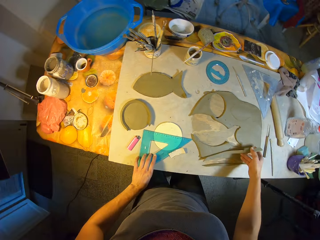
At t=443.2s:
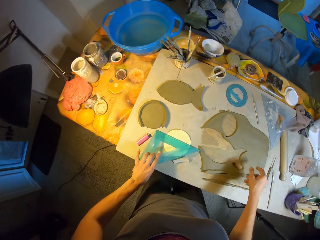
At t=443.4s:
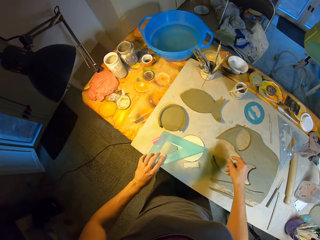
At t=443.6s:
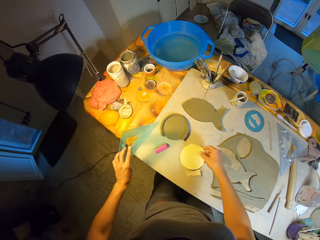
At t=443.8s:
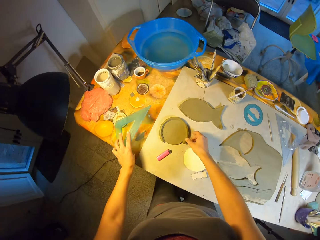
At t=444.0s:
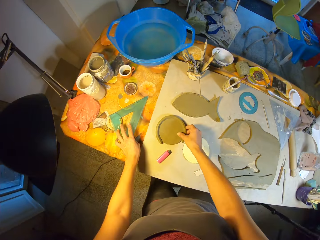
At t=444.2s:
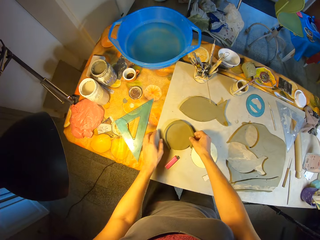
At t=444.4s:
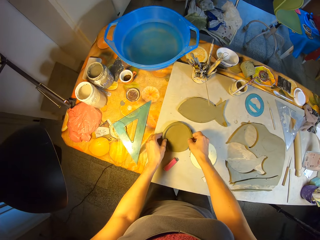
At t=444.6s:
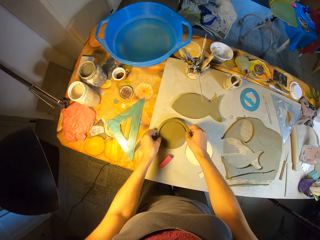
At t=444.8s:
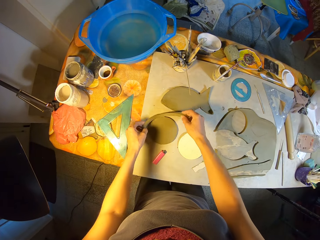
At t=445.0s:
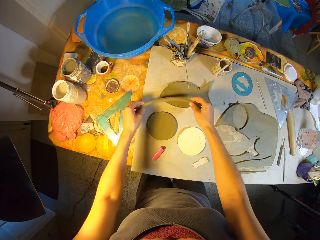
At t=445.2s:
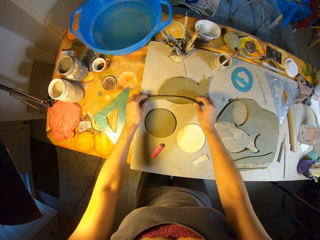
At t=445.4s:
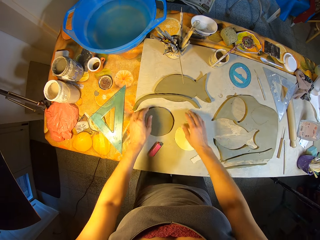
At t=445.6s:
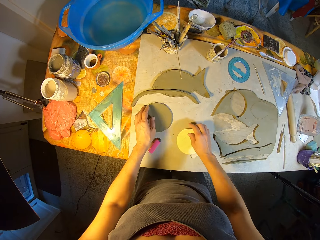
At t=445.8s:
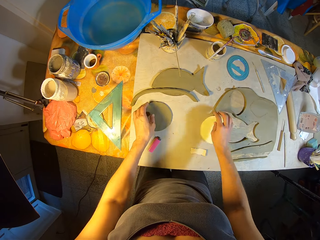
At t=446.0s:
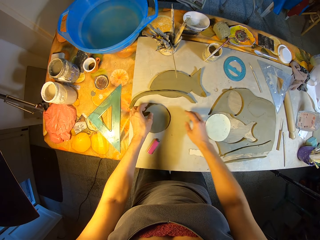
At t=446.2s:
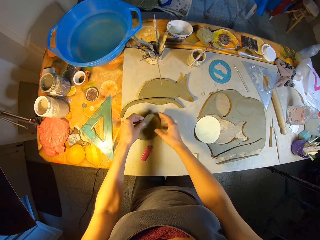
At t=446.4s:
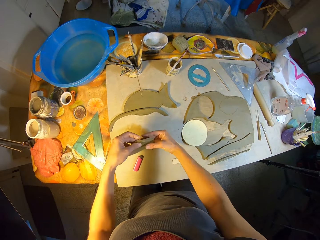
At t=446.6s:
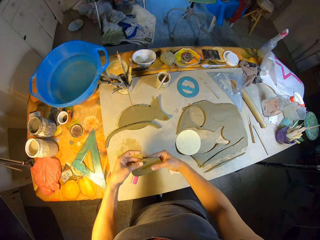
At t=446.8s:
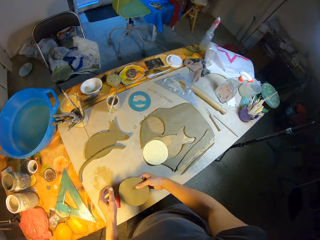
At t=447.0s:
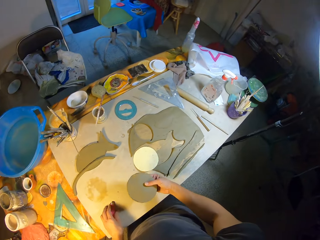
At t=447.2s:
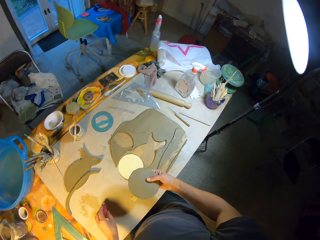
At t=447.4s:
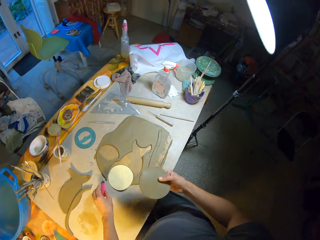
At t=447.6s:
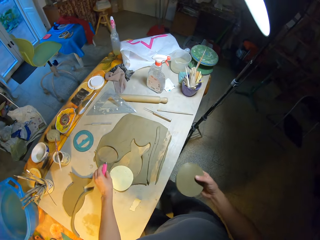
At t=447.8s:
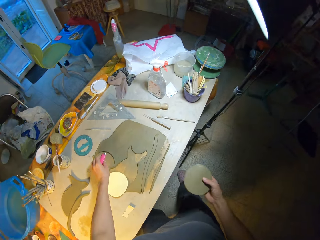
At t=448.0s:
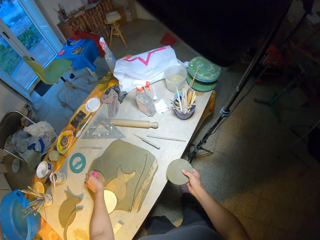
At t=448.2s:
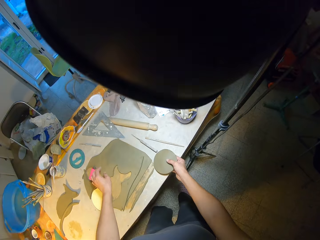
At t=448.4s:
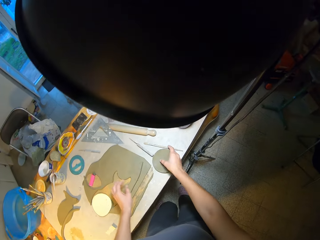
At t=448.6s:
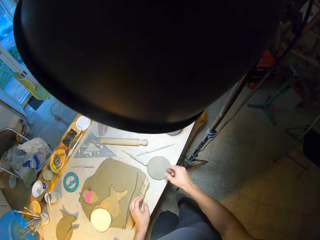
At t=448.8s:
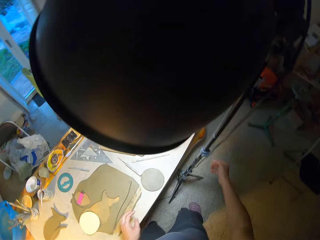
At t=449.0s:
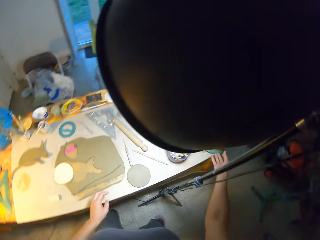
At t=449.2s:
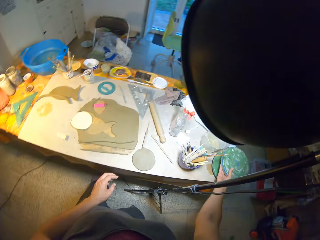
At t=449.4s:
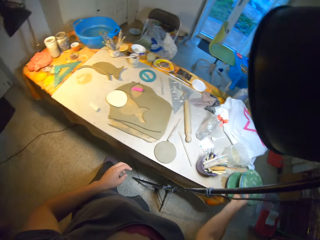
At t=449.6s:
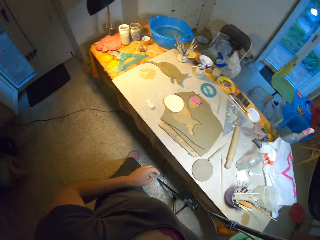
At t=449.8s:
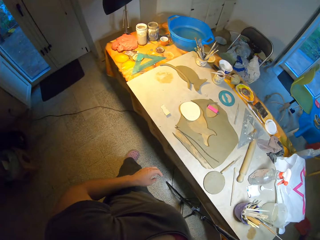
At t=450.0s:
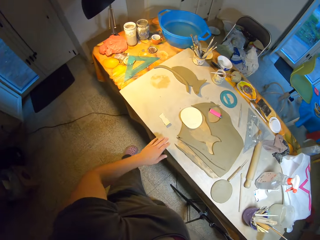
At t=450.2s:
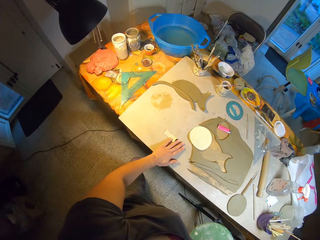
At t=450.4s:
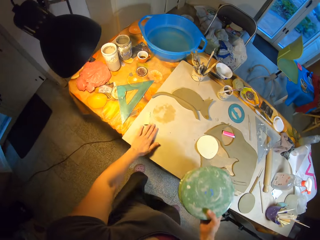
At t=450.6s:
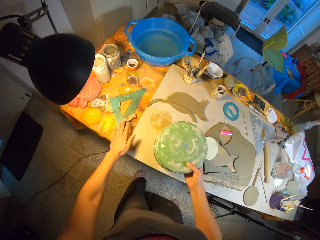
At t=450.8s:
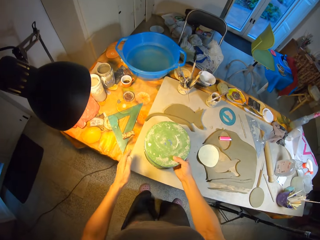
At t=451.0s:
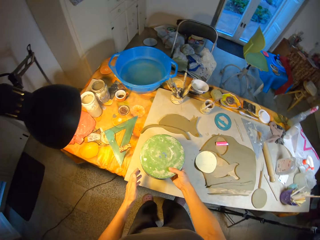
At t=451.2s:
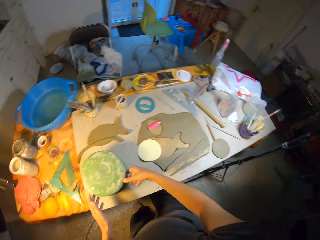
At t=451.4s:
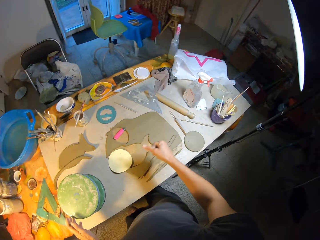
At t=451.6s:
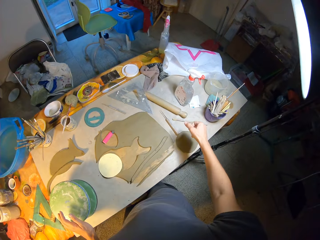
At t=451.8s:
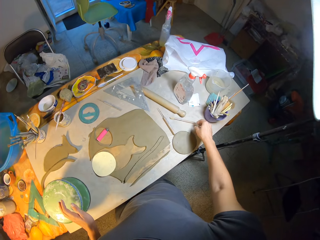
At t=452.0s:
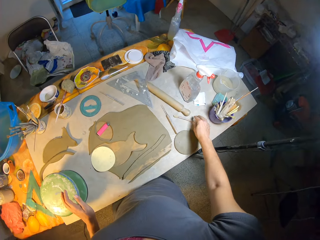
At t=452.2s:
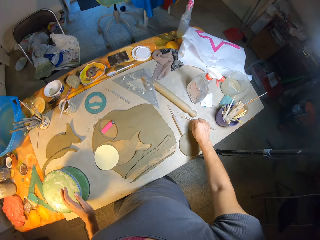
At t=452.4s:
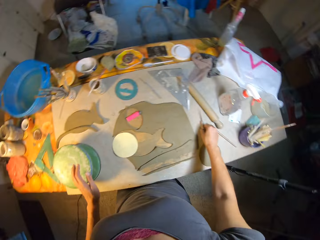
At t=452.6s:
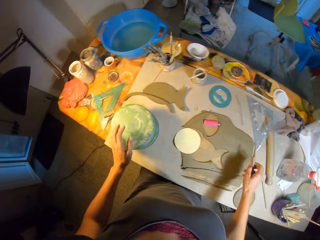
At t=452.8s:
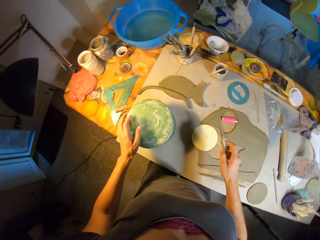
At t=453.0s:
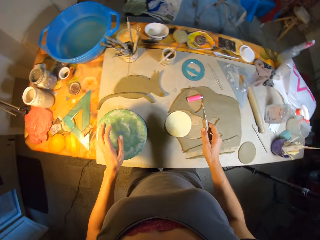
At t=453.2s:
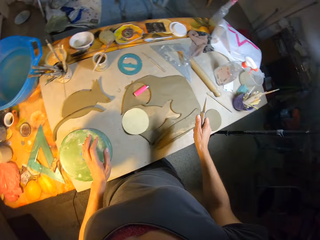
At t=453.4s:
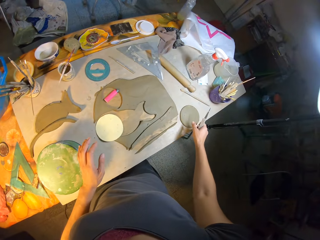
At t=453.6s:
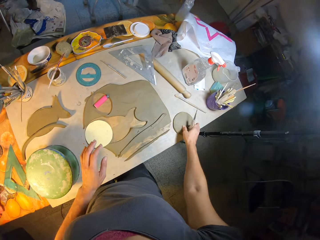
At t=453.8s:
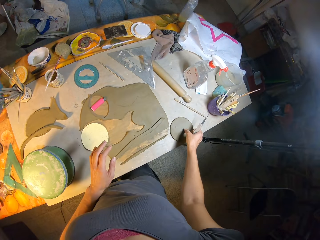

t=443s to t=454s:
The camera wearer drops the strip of clay on the worktable with her right hand. She moves a set square or triangular ruler on the work table with her left hand. She picks up the set square on the table and puts the set square on the table. She removes a strip of clay from the round shaped clay on the work table with both hands. She drops the strip of clay on the work table with both hands. She moves a round piece of cardboard on the table with her right hand. She picks the round shaped clay from the table with both hands. She moves a lighter on the table with her left hand. She picks an object on the table and puts the object on the table. She drops the round shaped clay on the work table with her right hand. She moves a pottery wheel on the work table with her right hand. She picks something on the table. She moves around. She moves a piece of paper on the work table with her left hand. She puts something on the table. She picks a pen knife from the work table with her right hand. She picks the round shaped clay from the work table with her right hand.

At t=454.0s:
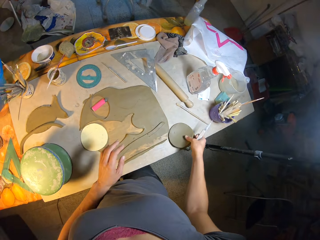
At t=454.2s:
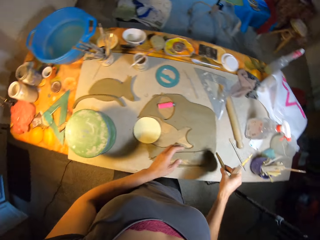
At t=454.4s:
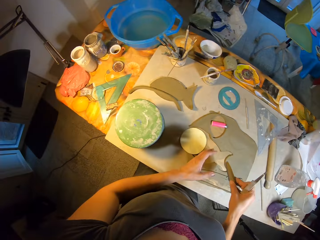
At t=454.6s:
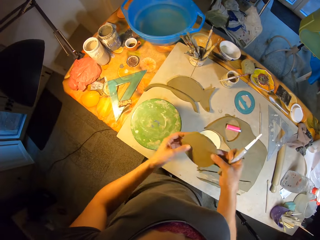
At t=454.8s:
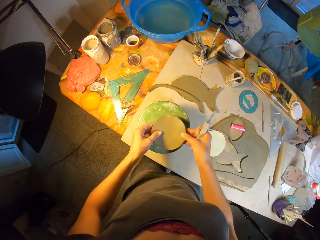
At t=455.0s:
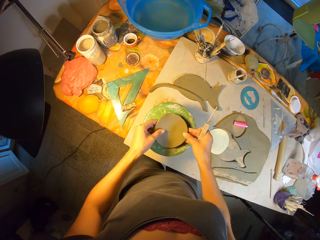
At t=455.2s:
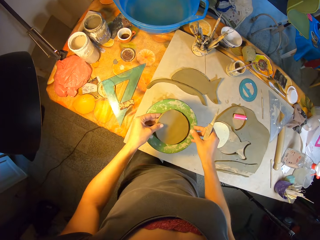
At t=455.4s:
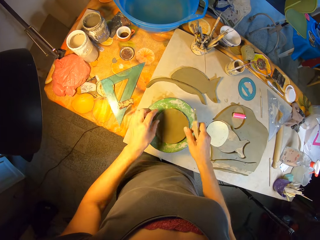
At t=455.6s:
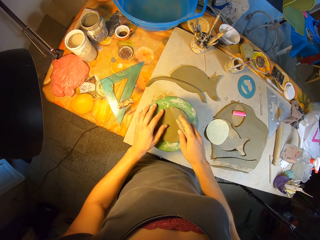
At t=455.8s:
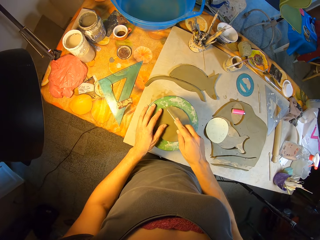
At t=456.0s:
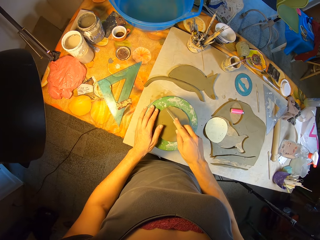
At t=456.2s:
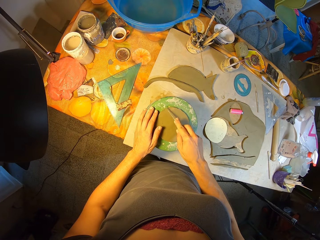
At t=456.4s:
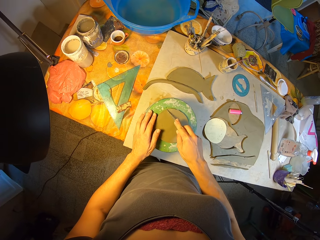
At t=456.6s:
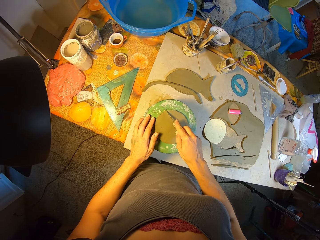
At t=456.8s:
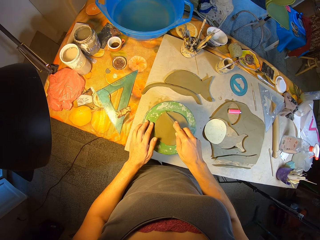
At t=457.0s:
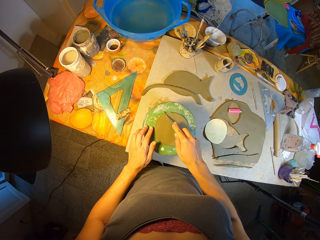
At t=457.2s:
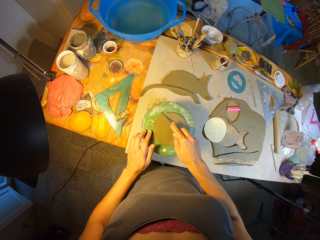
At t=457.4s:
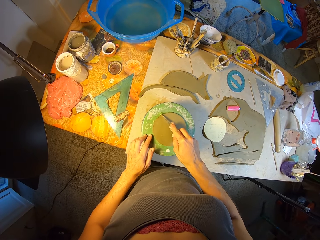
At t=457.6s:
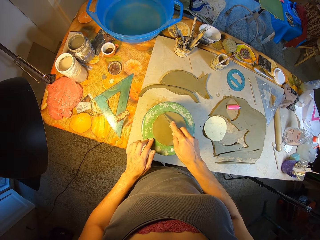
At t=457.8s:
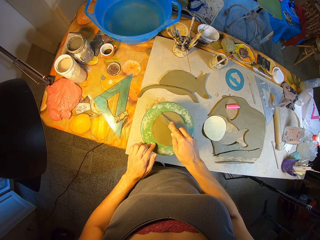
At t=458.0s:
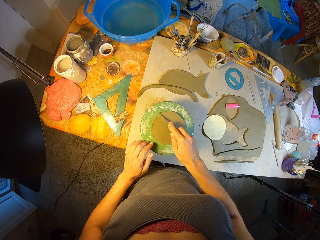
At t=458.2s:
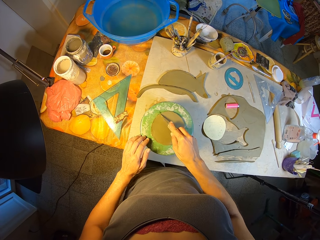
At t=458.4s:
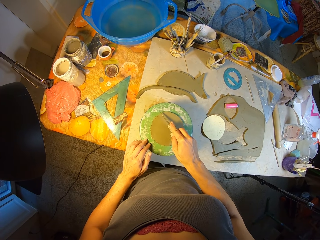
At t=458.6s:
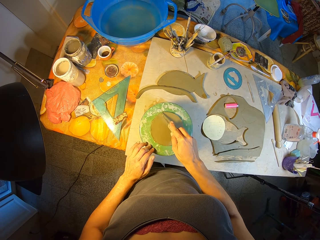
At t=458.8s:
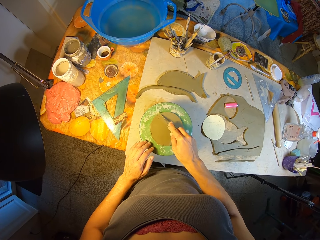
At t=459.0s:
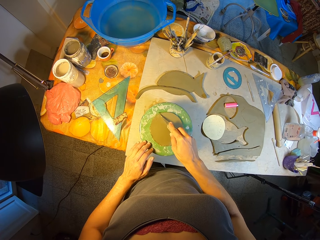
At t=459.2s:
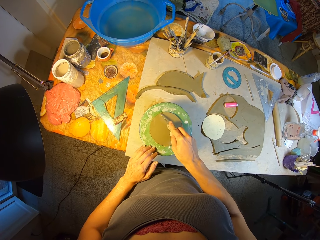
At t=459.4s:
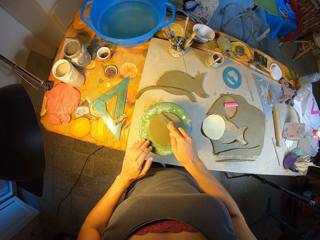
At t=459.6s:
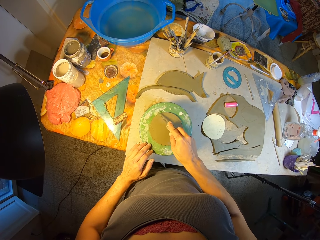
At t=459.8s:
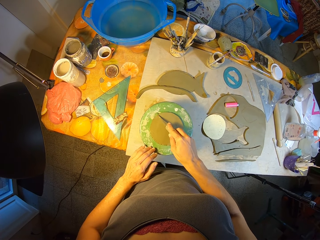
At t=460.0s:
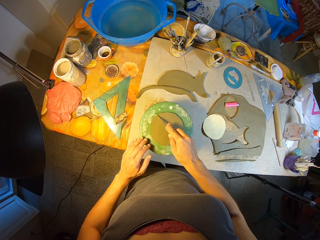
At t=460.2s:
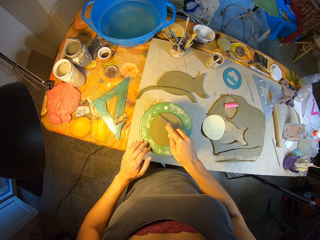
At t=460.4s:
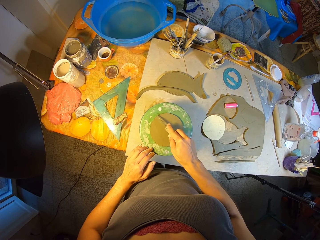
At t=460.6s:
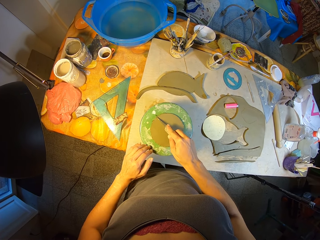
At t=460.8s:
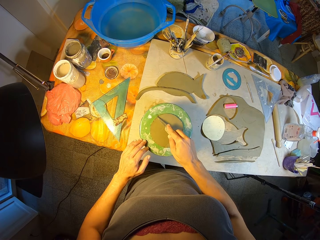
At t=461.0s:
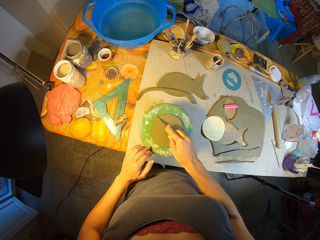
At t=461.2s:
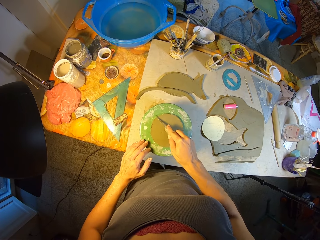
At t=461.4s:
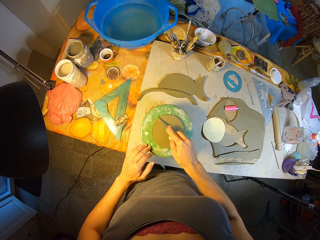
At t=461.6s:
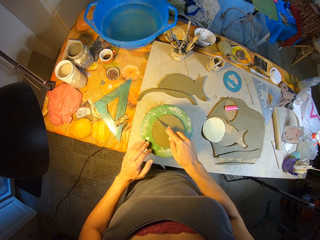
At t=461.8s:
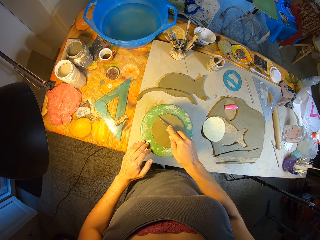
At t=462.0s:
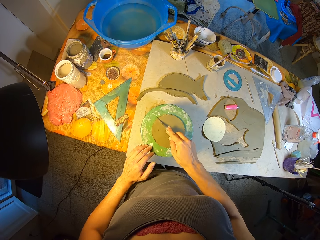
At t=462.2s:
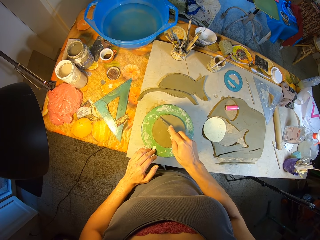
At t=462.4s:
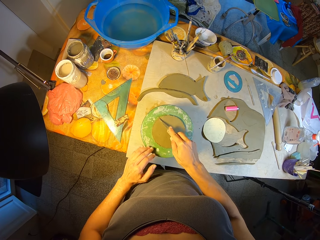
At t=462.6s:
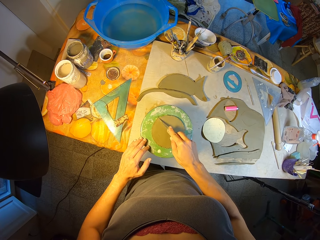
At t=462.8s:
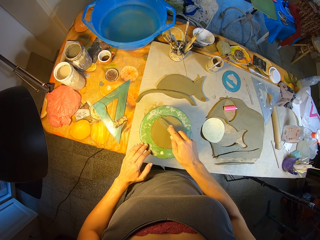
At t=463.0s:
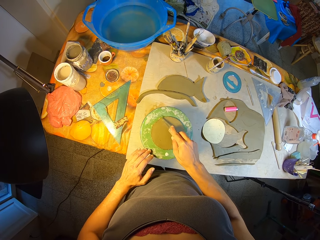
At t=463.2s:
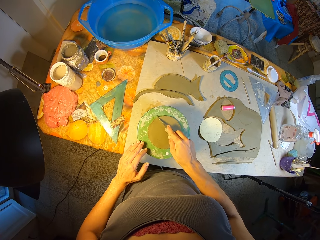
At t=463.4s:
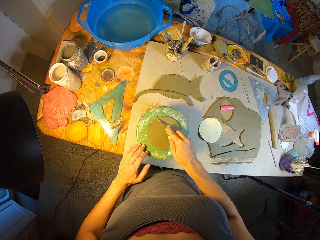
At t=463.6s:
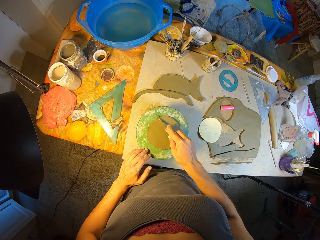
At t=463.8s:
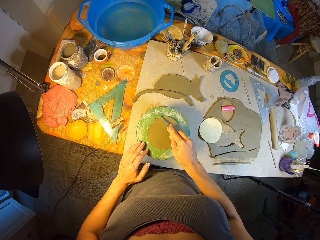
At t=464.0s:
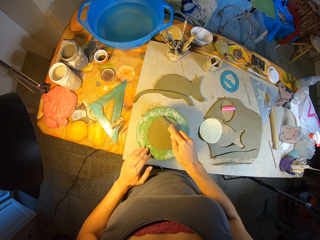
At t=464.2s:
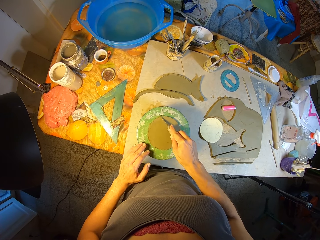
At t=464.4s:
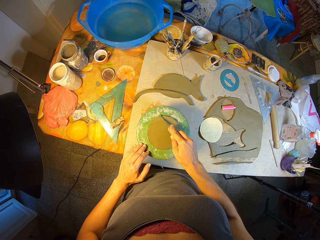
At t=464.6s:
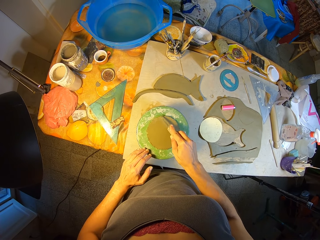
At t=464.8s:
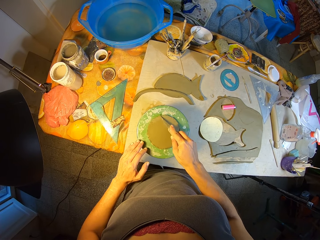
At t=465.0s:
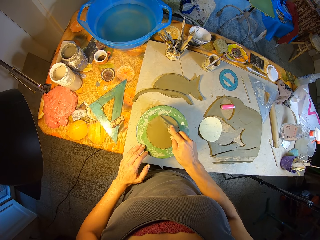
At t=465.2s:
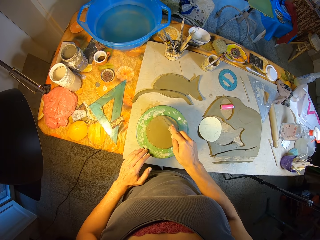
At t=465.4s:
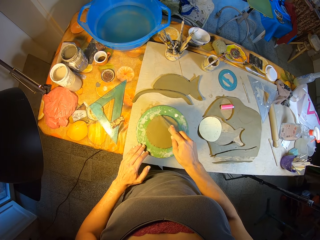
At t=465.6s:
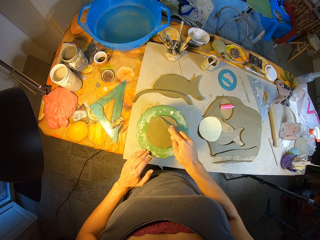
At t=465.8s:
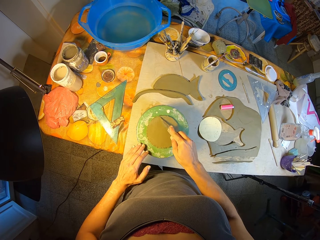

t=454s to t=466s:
The camera wearer drops the round shaped clay on the pottery wheel on the work table with both hands. She makes cuts on the round shaped clay on the pottery wheel on the work table with the pen knife in her right hand. She turns the pottery wheel on the work table with her left hand.
